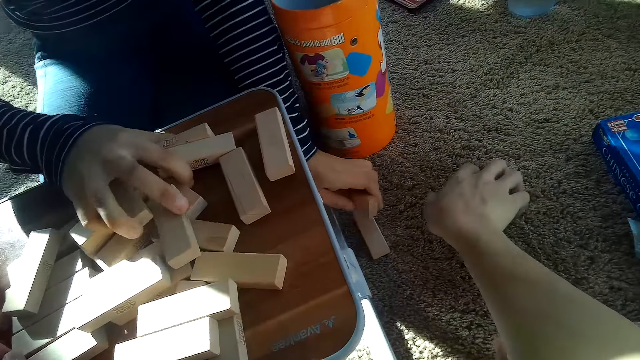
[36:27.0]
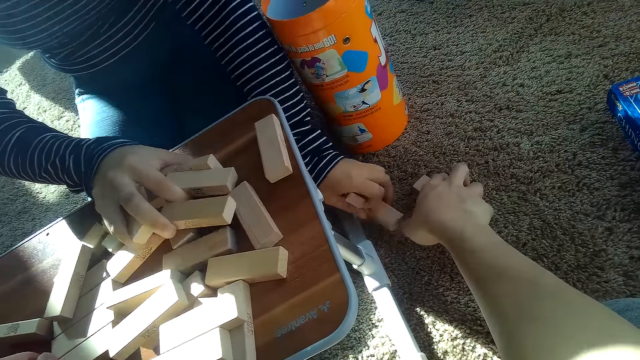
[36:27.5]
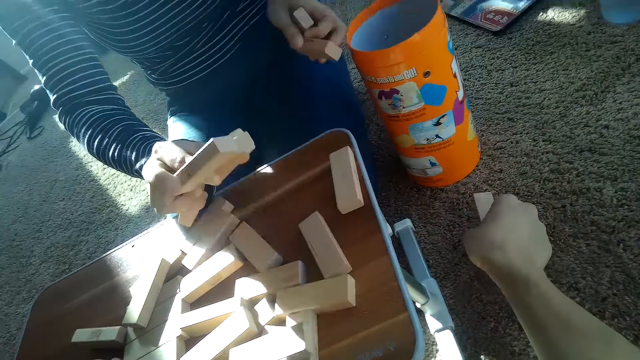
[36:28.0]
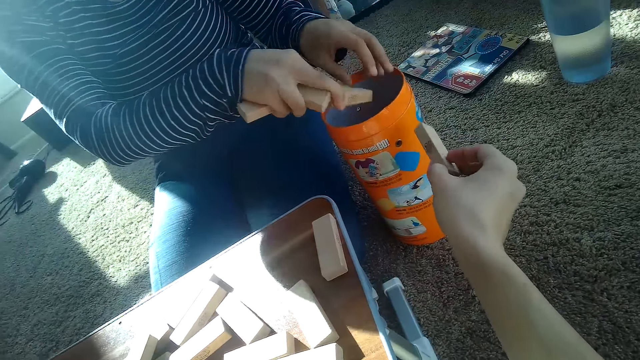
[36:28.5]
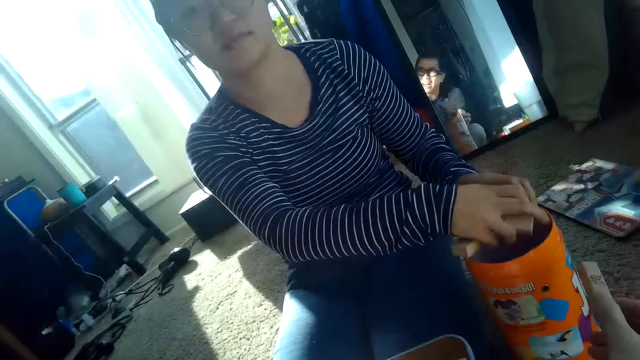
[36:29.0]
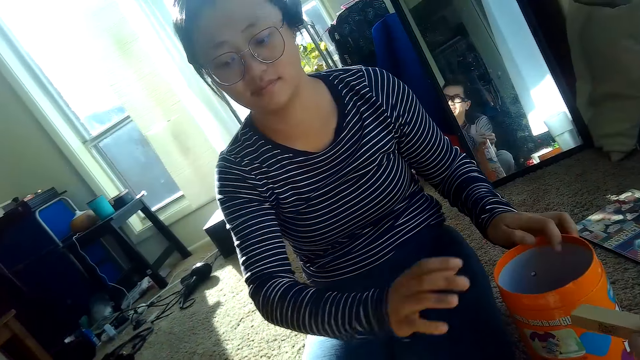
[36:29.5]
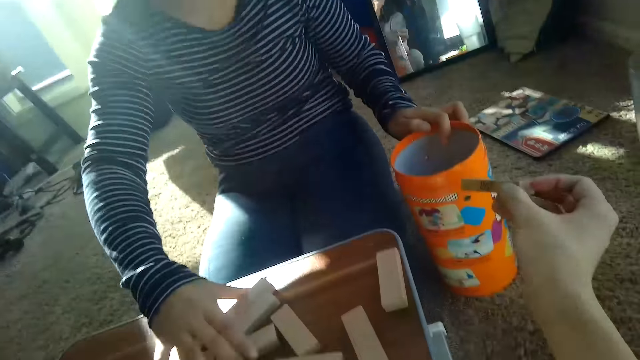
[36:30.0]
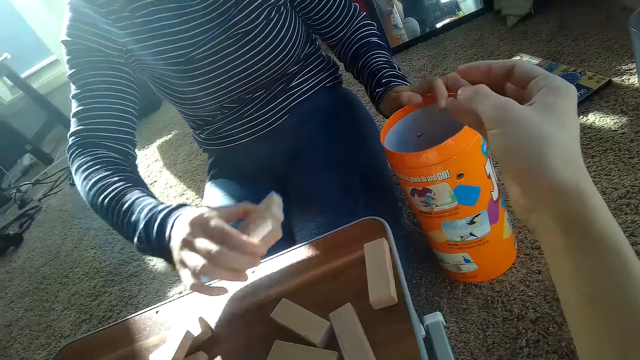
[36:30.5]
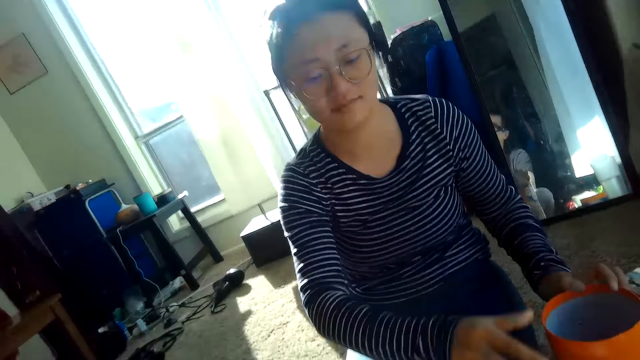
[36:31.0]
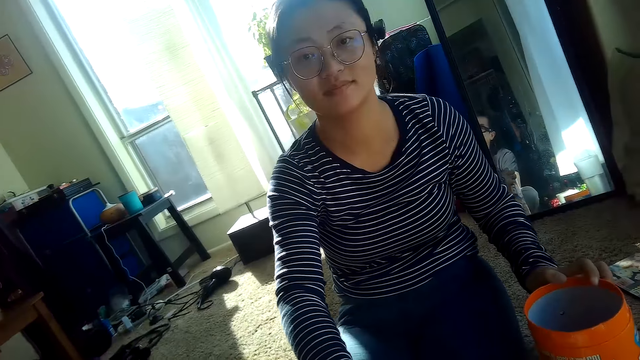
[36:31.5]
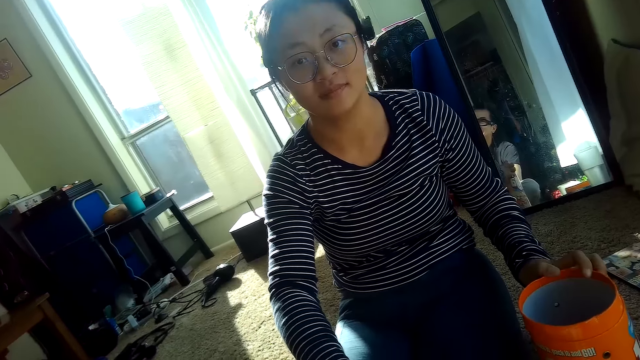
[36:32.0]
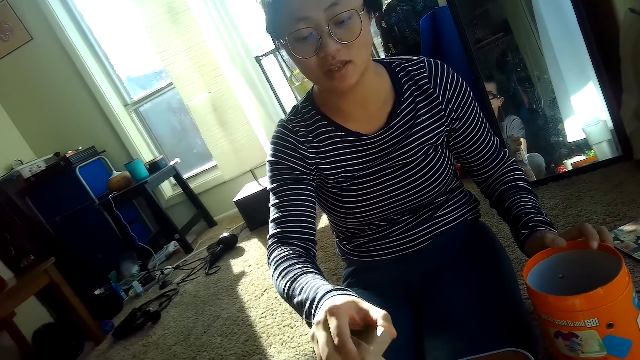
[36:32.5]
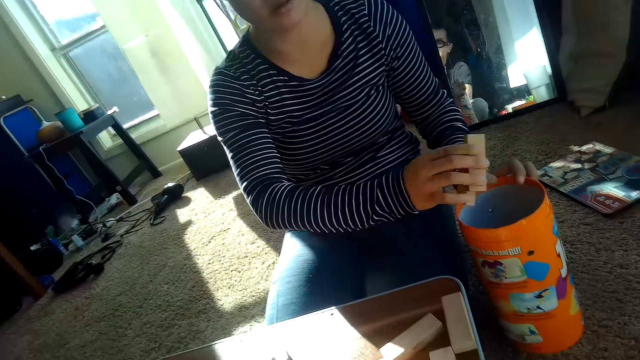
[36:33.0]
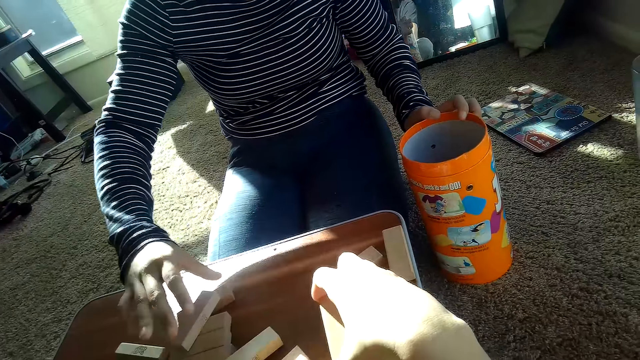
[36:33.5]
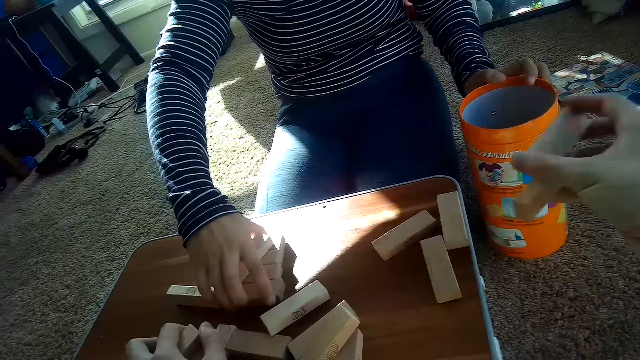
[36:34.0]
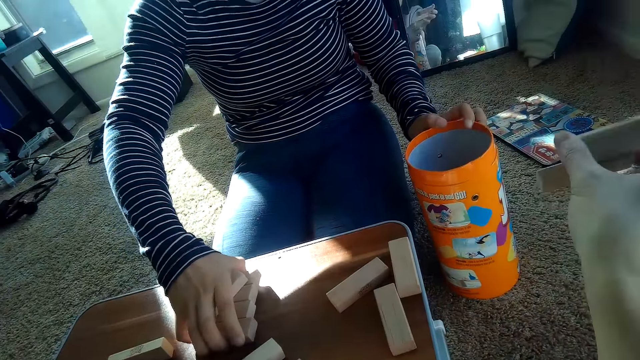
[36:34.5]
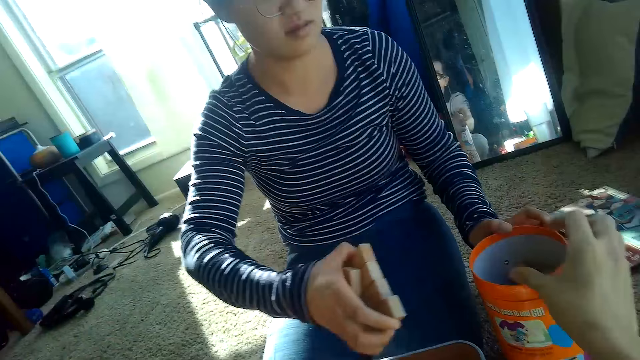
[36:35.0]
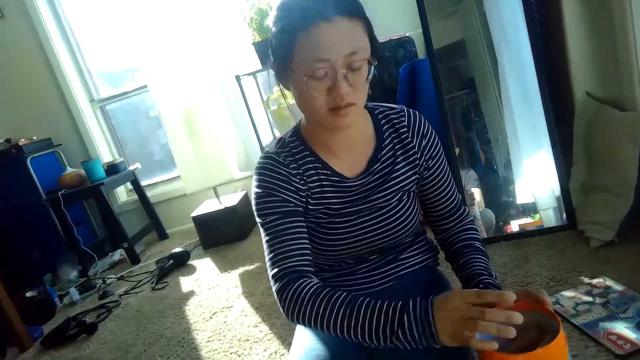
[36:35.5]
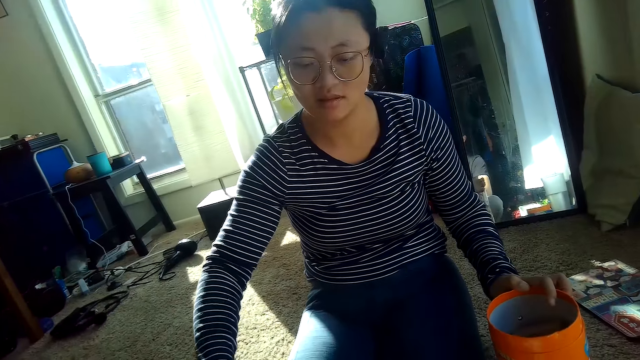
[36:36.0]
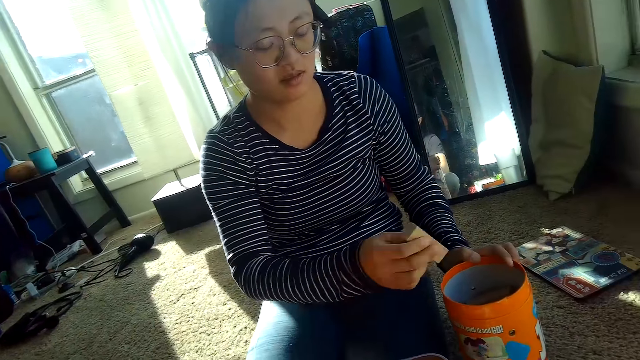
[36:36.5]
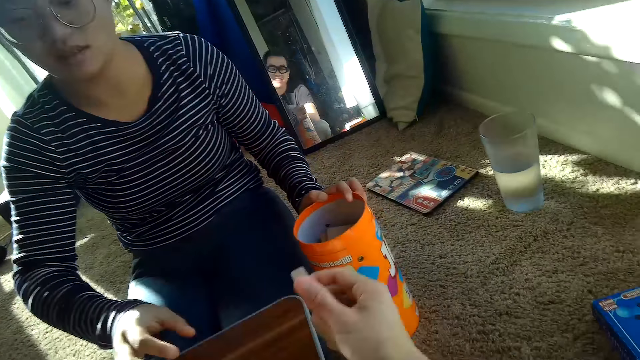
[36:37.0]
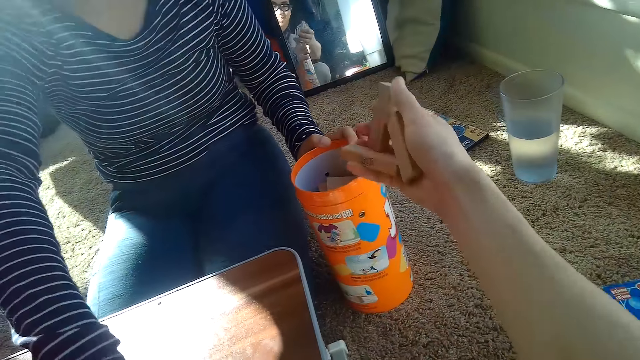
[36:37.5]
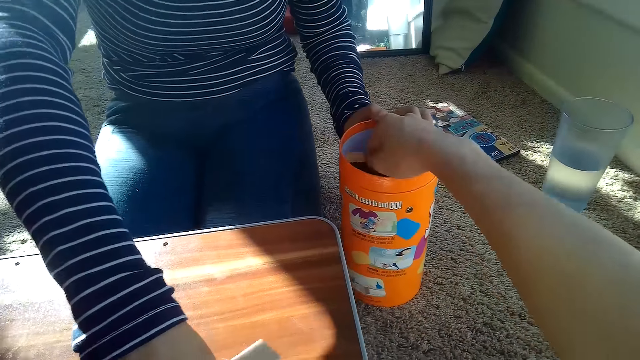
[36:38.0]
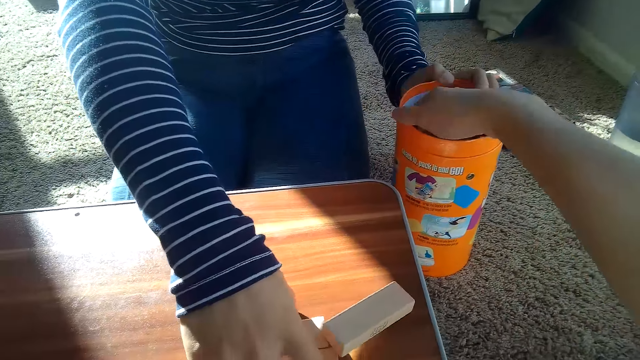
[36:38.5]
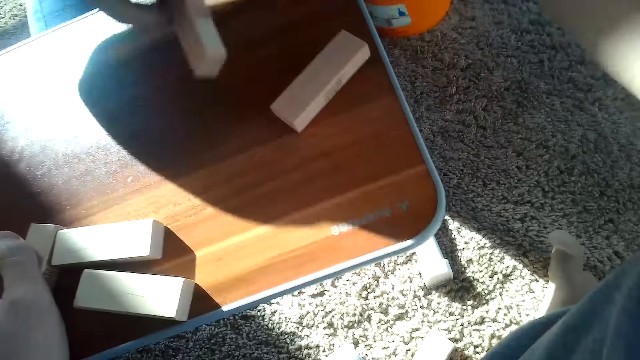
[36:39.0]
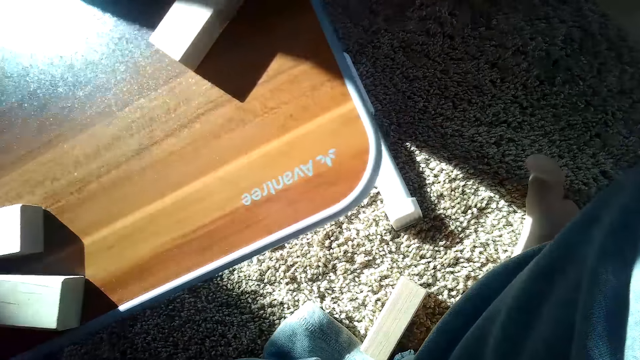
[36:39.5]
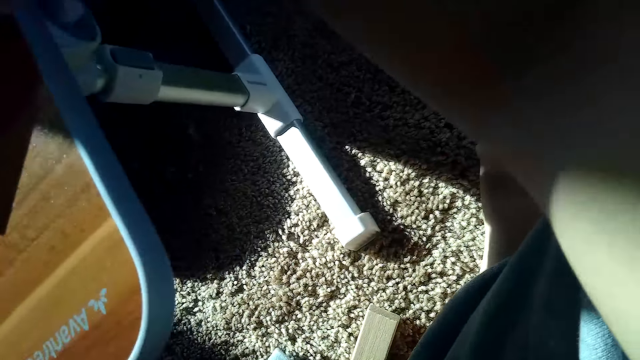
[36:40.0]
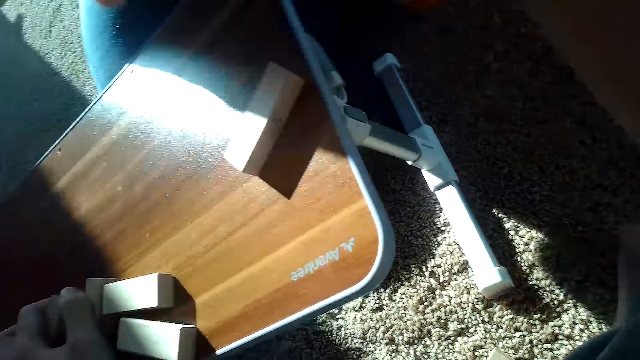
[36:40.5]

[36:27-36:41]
A woman picks the blocks. The camera wearer picks some jenga blocks on the floor with his right hand. He drops the jenga blocks into the cylindrical container with his right hand. The woman puts blocks in the container. The woman picks blocks, puts the blocks in the container, picks blocks, and puts blocks in the container. The camera wearer picks blocks. The woman picks blocks. The camera wearer puts blocks in the container. The woman puts blocks in the container, picks a block, and puts the block in the container. The camera wearer puts blocks in the container. The woman takes blocks. The camera wearer picks some jenga blocks from the table with both hands.

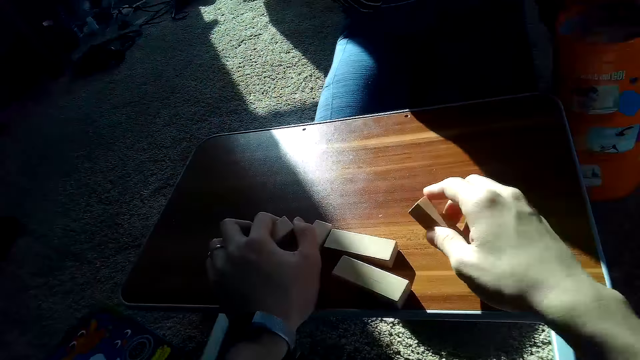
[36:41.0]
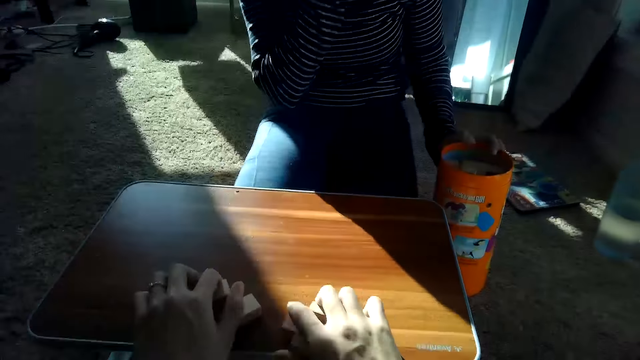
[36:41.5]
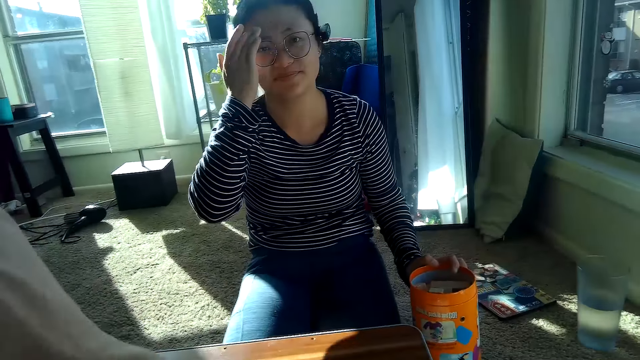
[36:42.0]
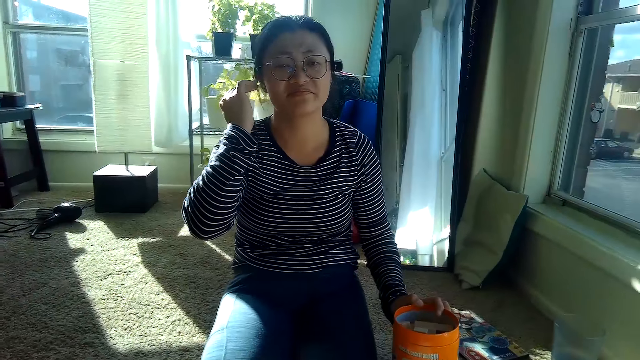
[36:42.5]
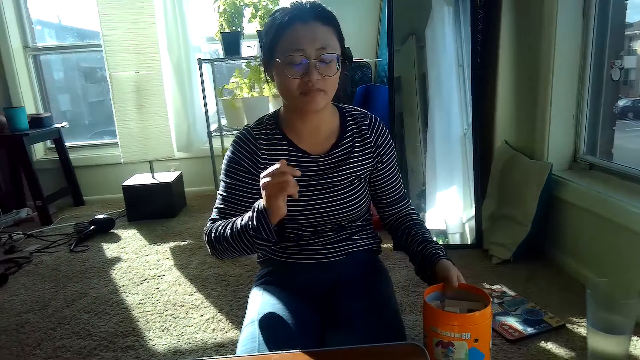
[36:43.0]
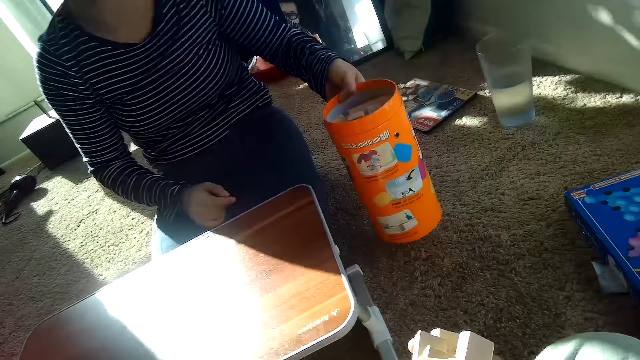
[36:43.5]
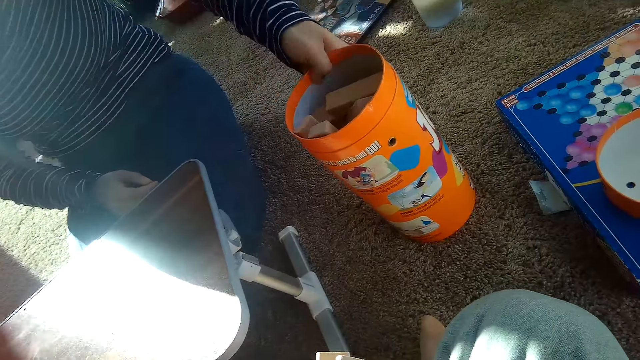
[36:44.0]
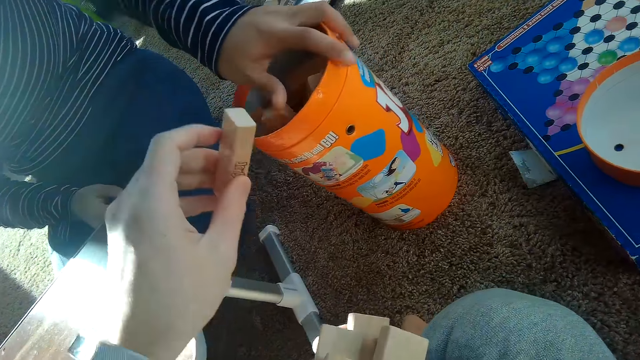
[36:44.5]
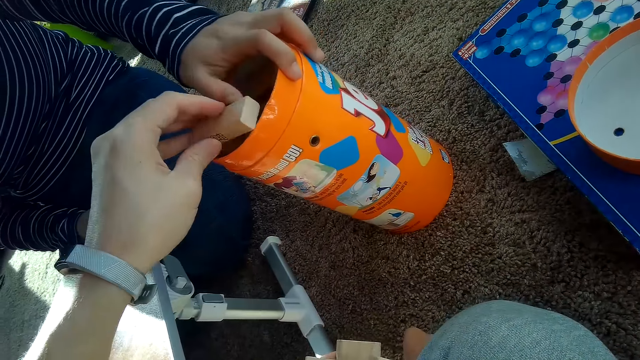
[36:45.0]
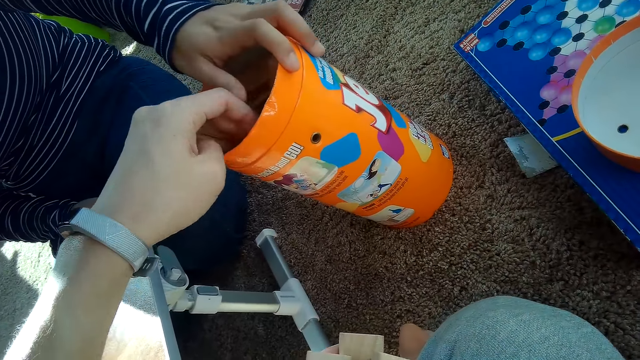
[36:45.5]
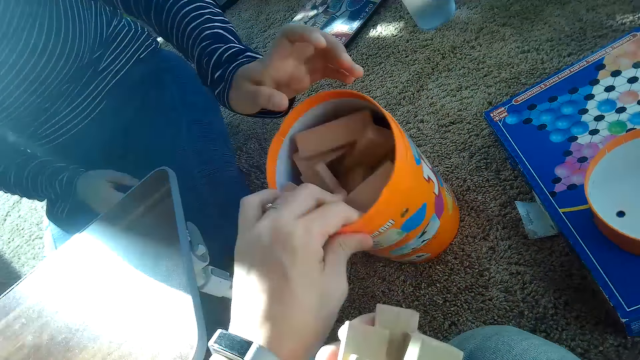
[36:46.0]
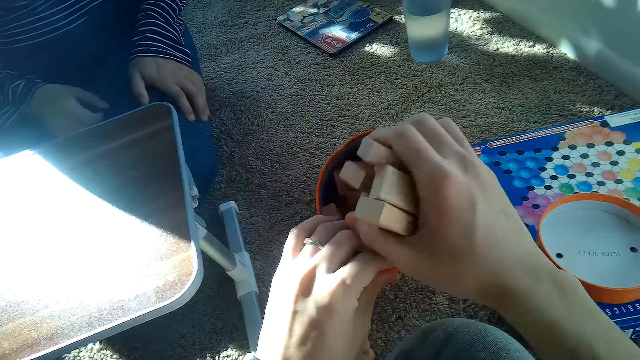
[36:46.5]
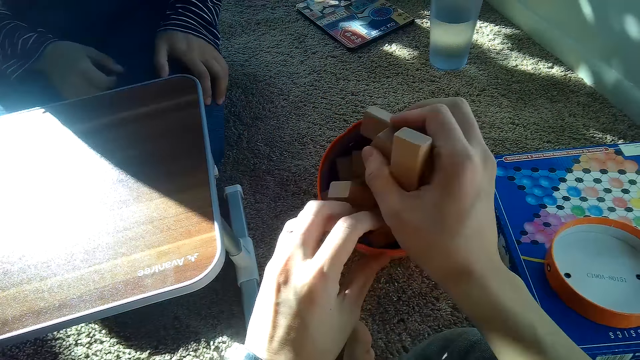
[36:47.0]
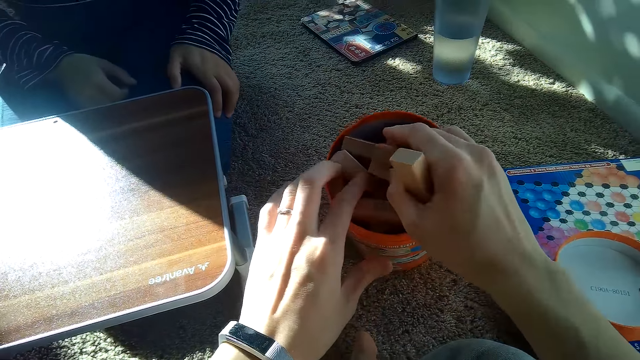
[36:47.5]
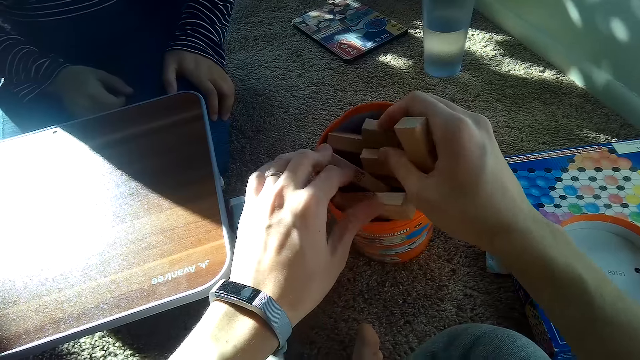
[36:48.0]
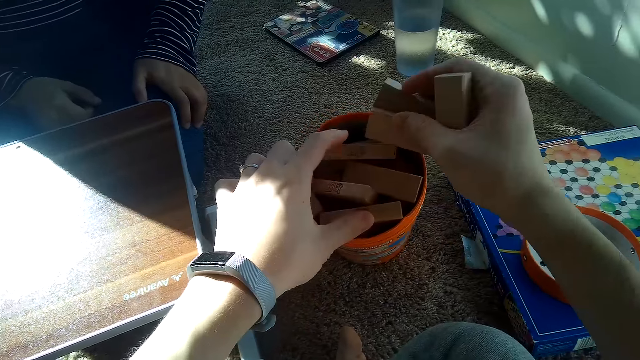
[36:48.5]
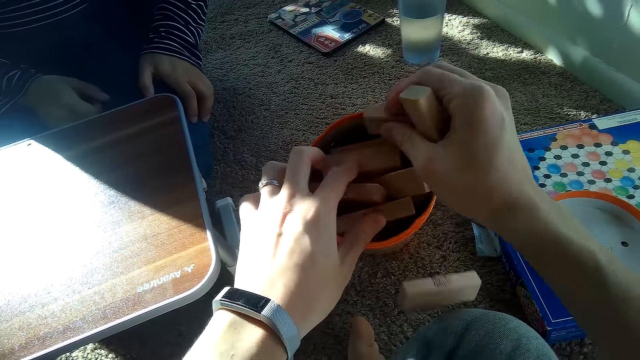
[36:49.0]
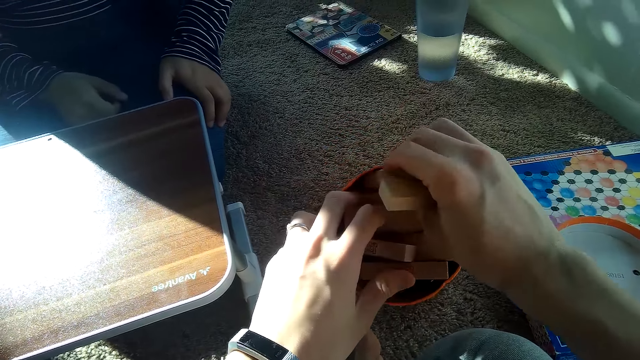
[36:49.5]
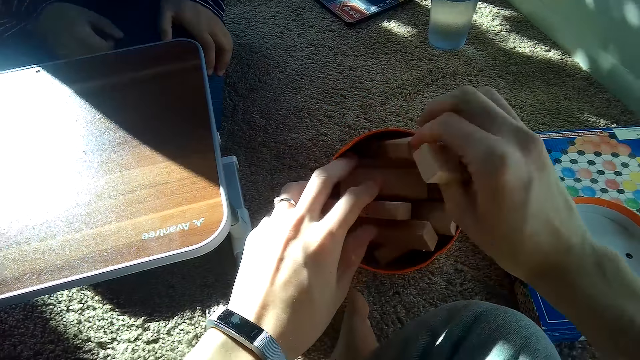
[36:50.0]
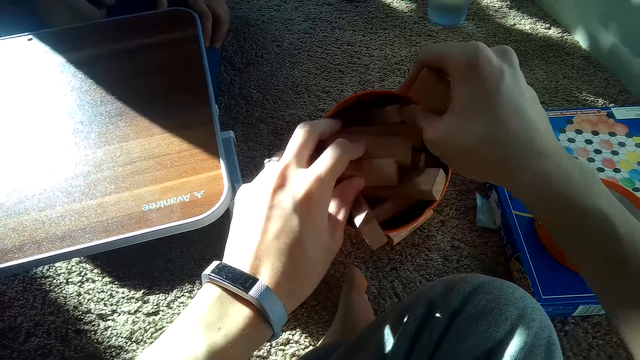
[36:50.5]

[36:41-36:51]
A woman moves the game container. The camera wearer drops the jenga blocks into the cylindrical container with both hands. They put blocks in the container.
